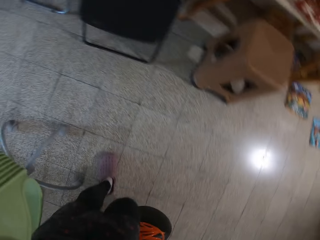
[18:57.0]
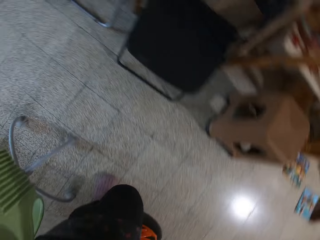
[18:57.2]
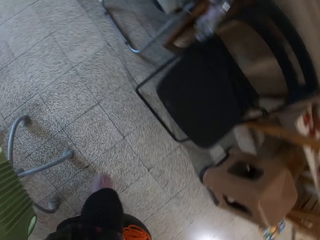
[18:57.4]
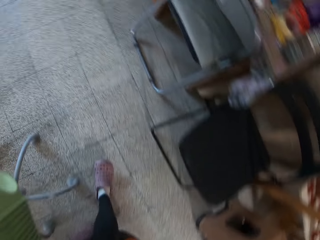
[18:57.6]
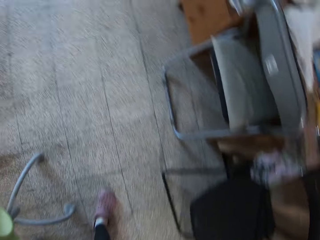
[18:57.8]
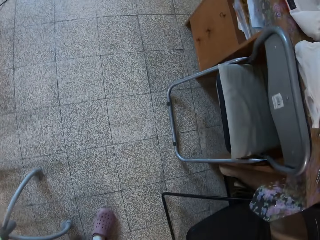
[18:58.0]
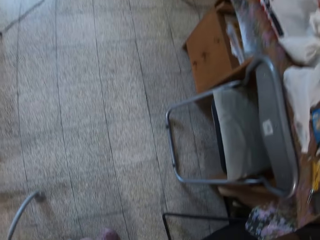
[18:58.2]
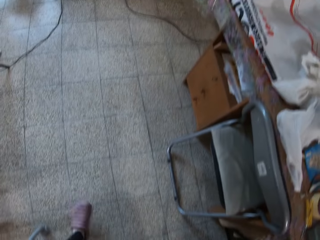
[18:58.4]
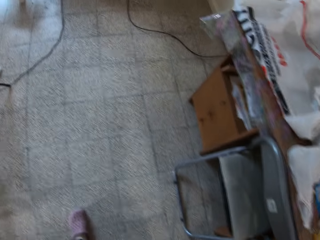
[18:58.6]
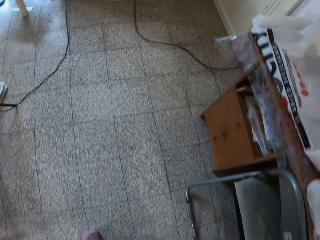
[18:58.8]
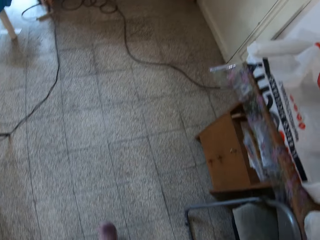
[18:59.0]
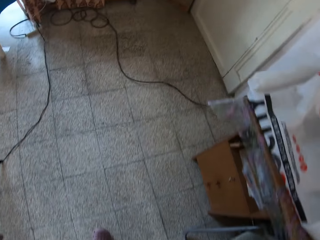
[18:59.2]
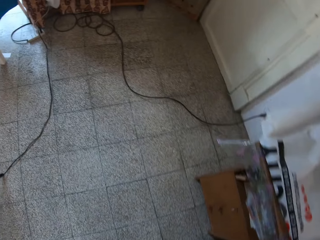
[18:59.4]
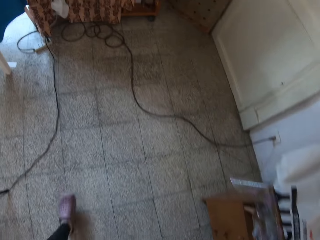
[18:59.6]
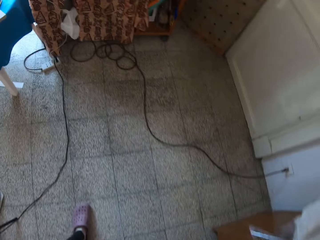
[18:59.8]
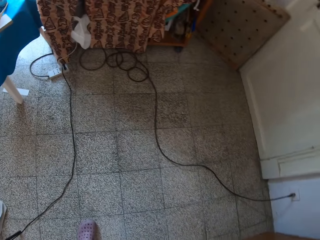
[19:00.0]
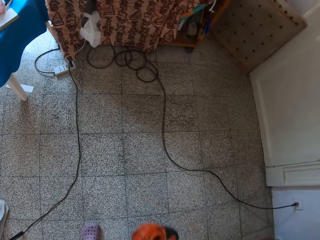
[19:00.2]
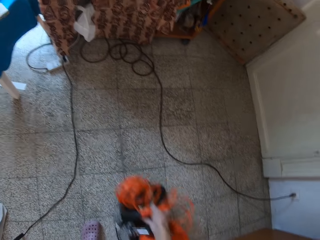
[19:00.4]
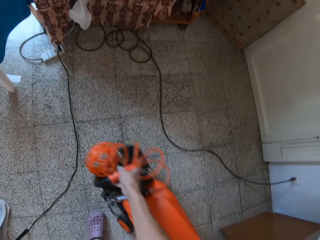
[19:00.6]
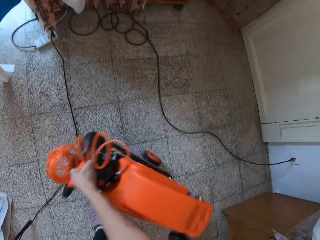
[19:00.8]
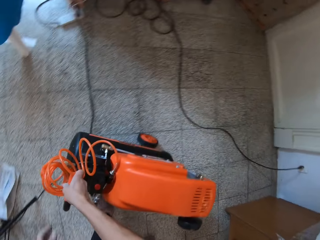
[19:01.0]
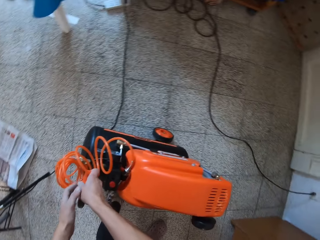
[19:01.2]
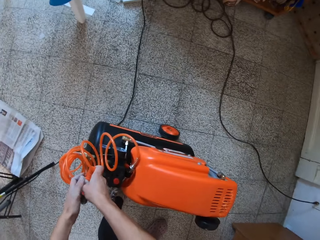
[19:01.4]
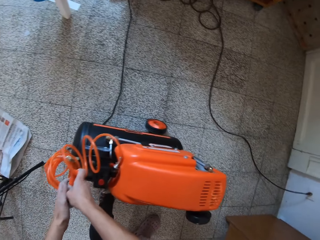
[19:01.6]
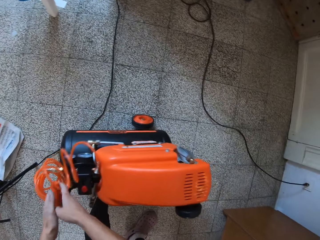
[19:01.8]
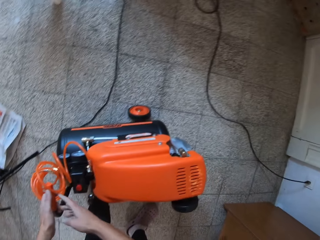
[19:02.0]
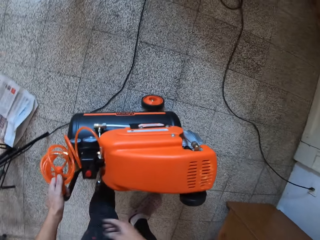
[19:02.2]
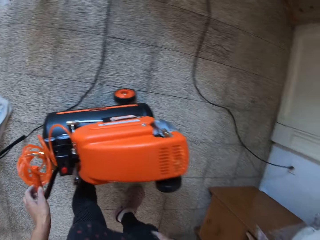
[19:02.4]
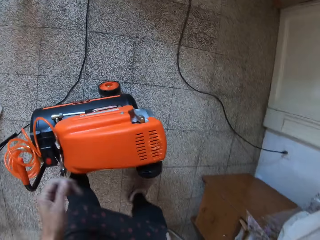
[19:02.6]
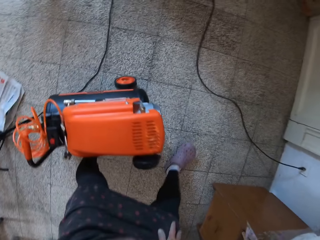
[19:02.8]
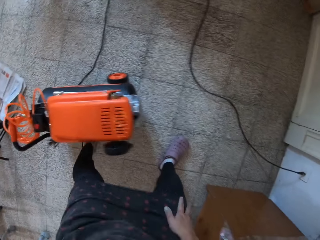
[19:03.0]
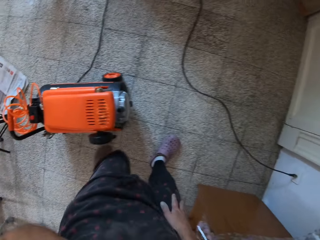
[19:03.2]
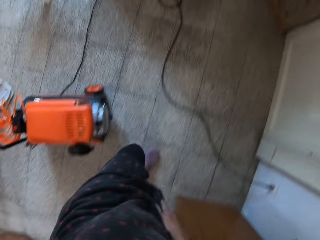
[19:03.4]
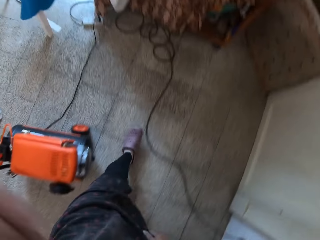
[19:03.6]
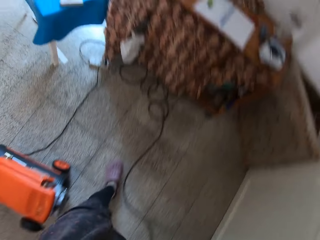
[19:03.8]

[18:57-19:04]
The camera wearer moves a painting machine. They walk in the house. They move the painting machine. They hold the air compressor with both hands.
